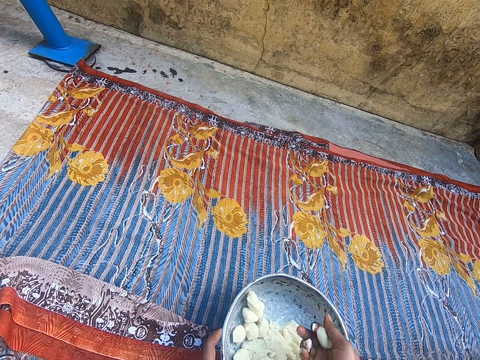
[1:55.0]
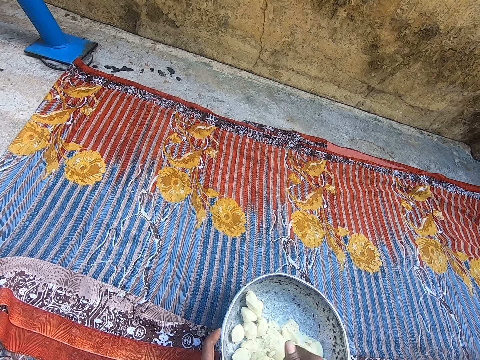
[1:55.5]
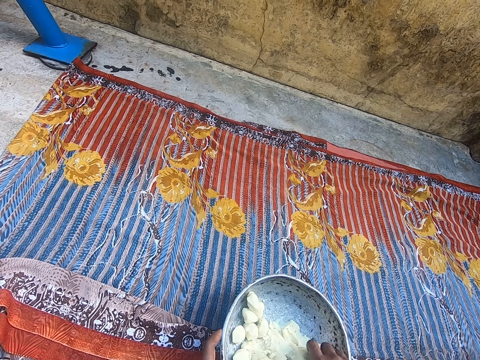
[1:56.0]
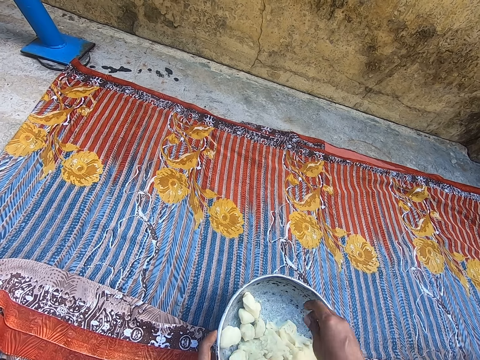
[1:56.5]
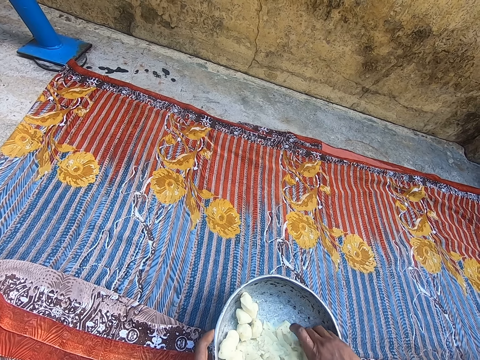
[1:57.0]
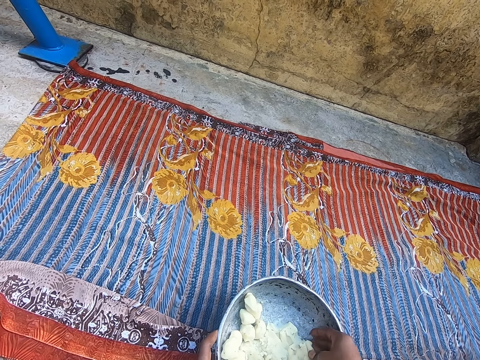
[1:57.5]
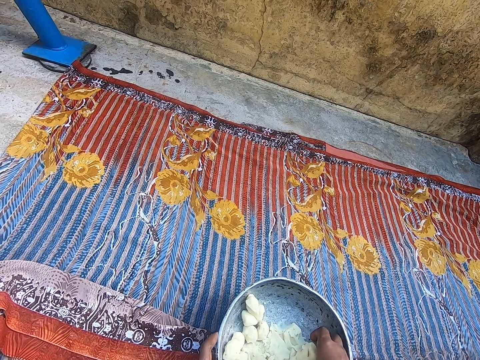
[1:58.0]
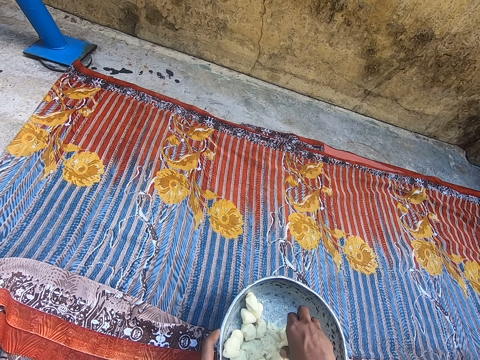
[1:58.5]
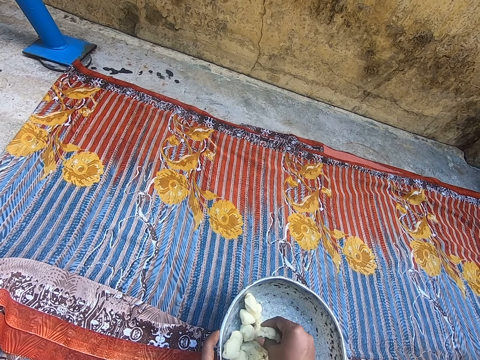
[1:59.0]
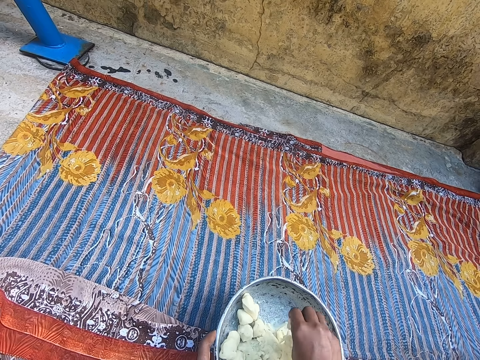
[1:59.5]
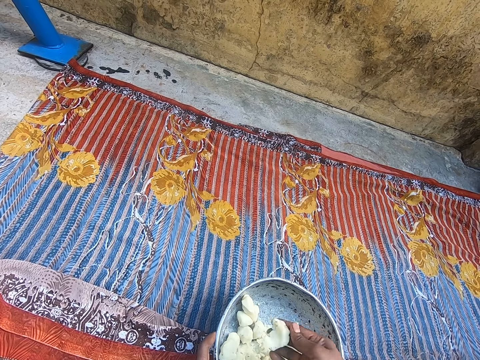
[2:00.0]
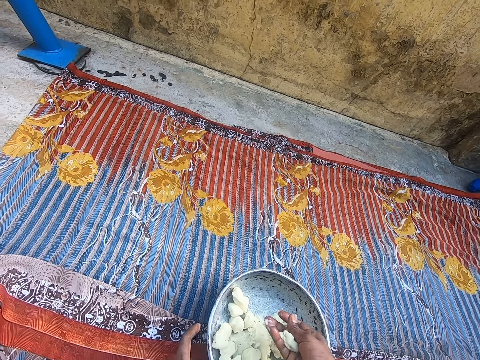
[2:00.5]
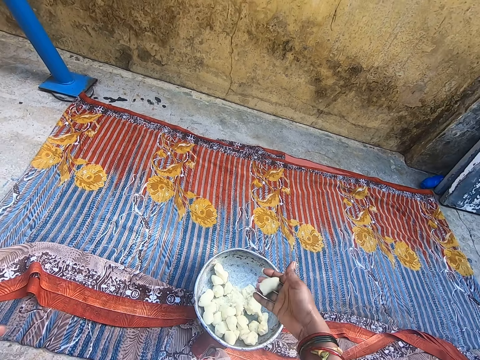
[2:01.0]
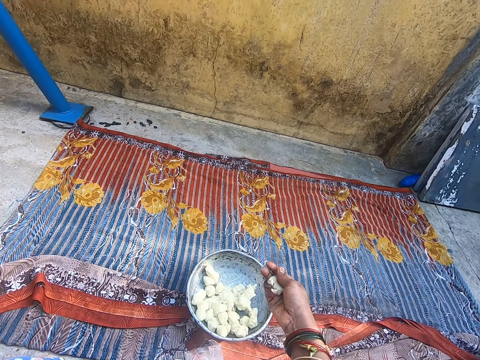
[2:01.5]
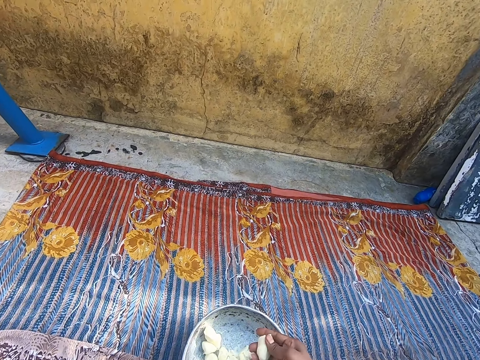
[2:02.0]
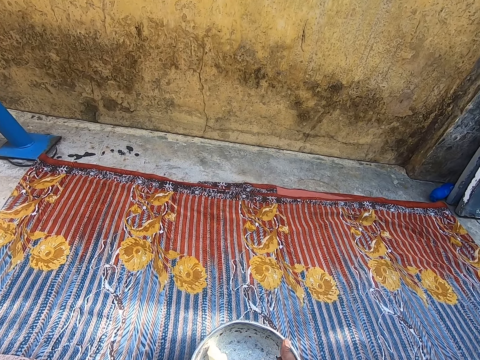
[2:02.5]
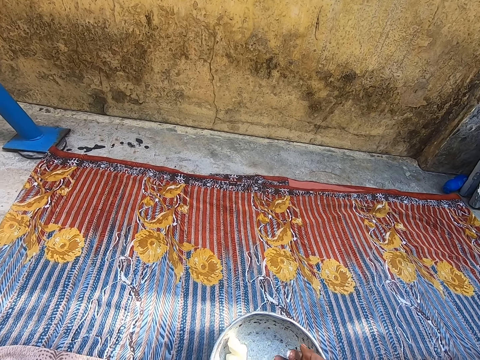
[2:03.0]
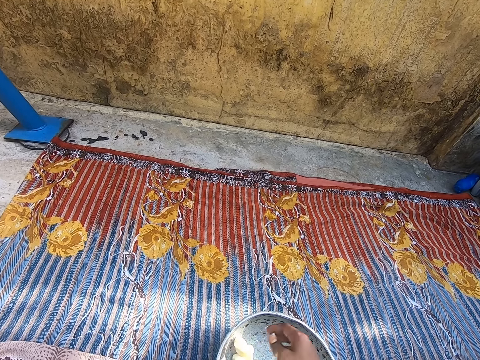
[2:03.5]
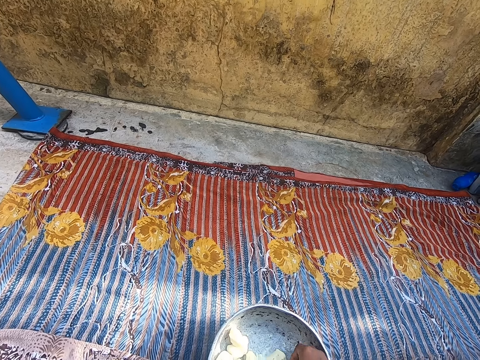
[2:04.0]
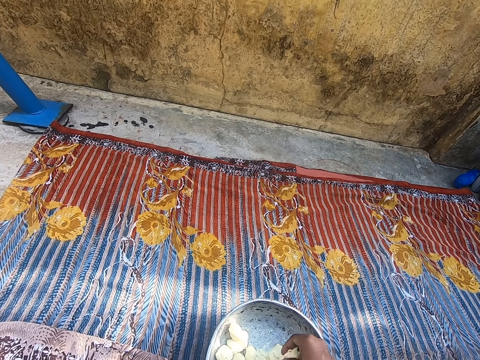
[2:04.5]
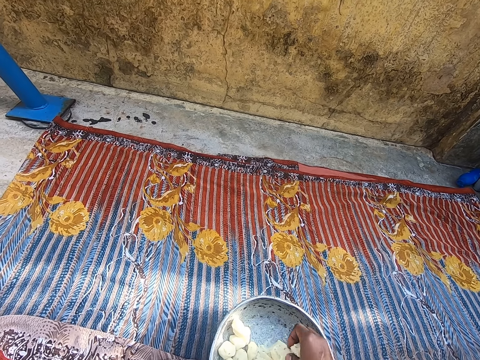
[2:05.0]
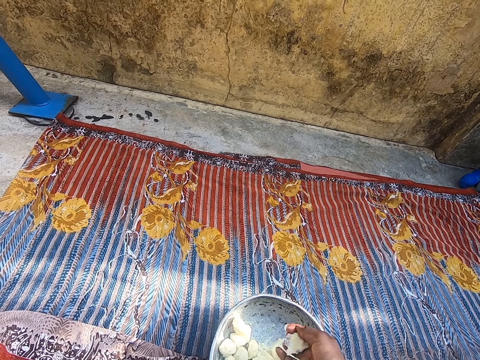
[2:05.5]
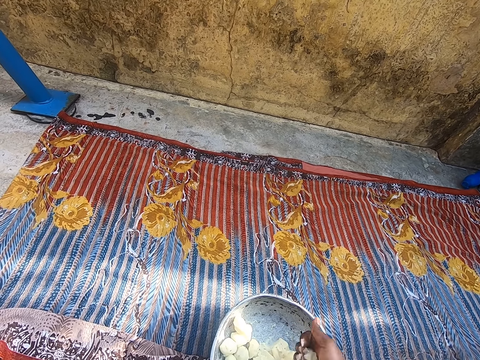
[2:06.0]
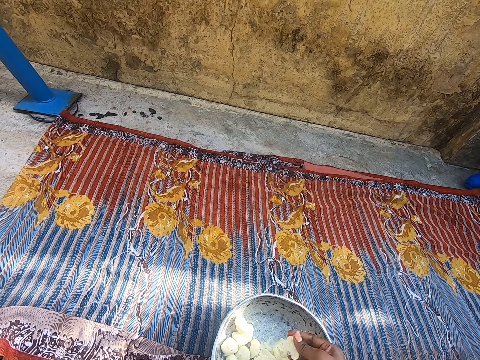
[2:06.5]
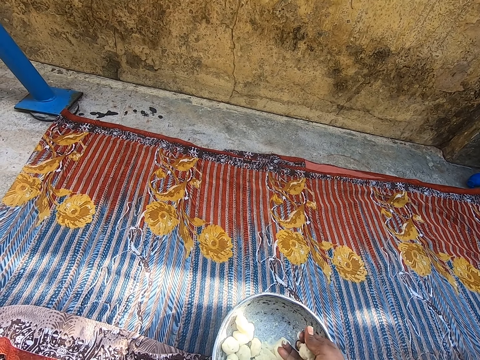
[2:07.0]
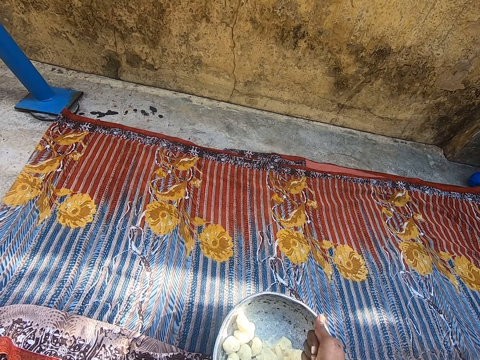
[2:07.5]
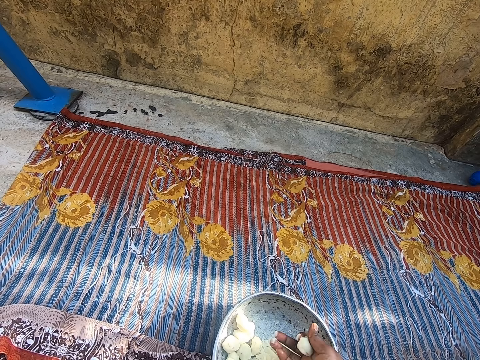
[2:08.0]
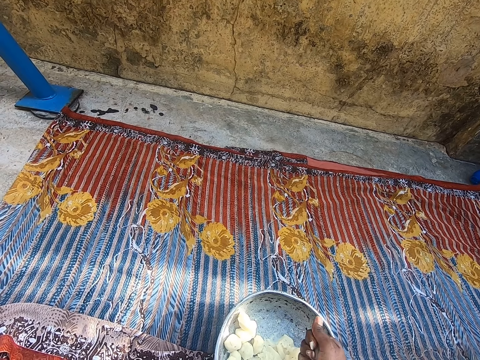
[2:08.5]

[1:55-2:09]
The camera wearer places the dough on the pot. She picks the dough from the pot. She rolls the dough with her hand. She places the dough on the pot. She picks the dough from the pot. She rolls the dough with her hand.

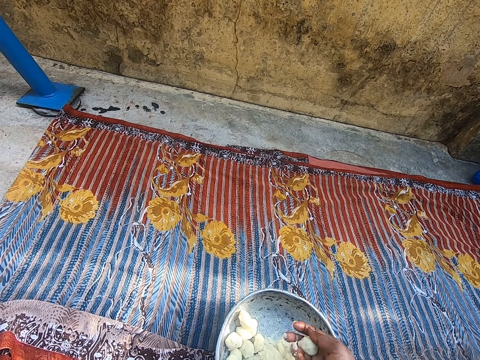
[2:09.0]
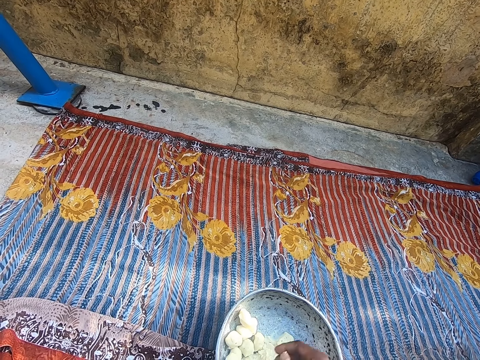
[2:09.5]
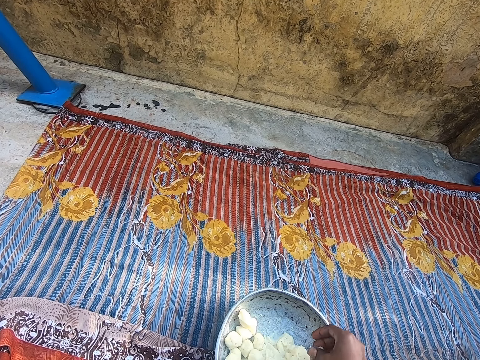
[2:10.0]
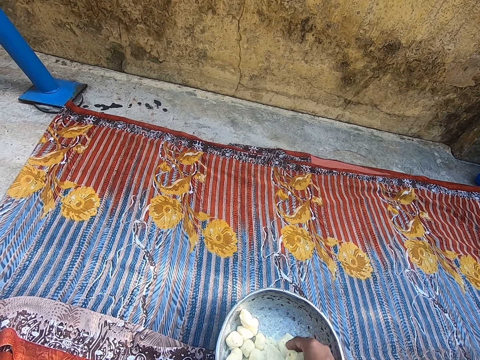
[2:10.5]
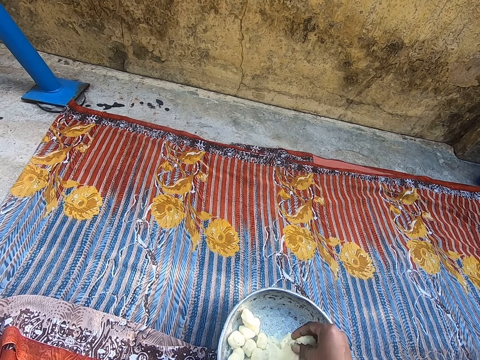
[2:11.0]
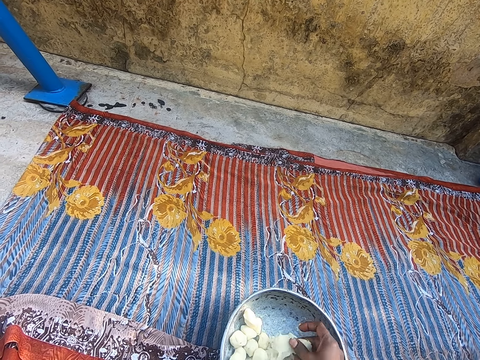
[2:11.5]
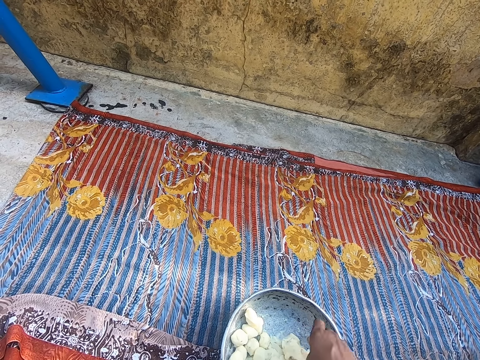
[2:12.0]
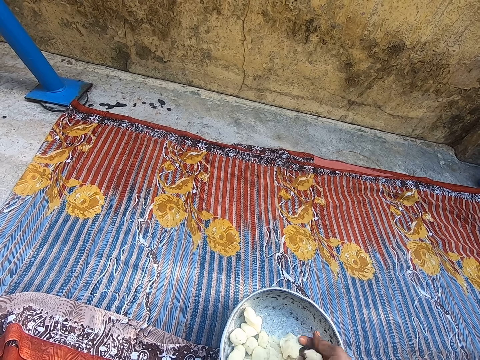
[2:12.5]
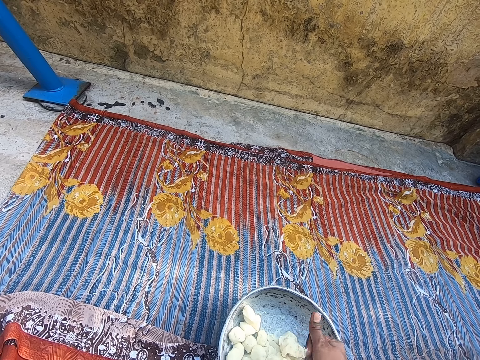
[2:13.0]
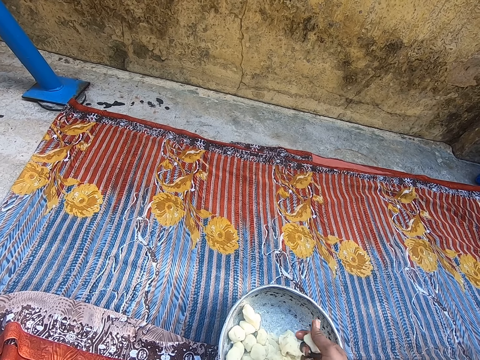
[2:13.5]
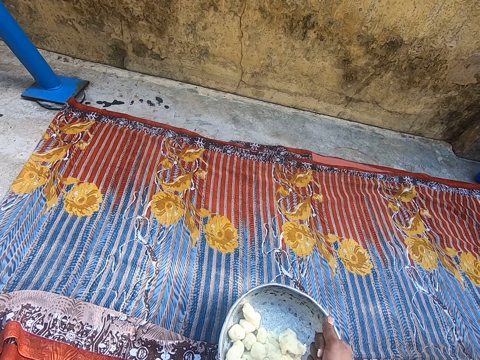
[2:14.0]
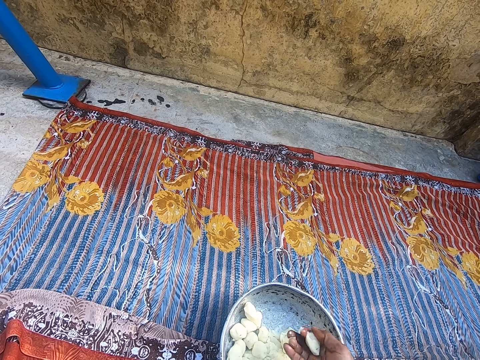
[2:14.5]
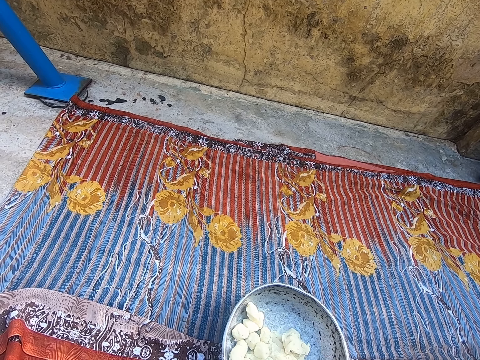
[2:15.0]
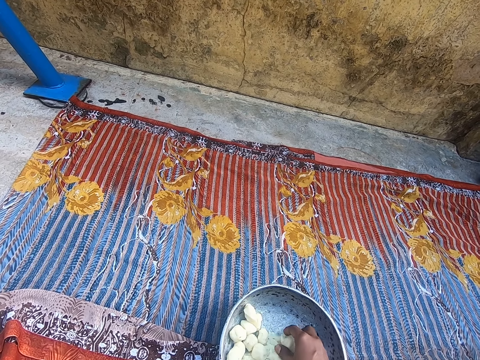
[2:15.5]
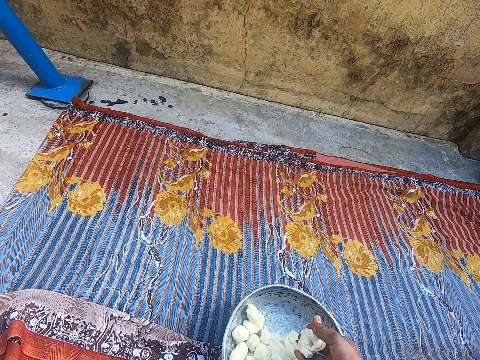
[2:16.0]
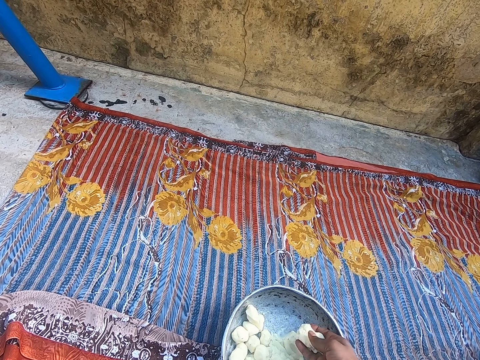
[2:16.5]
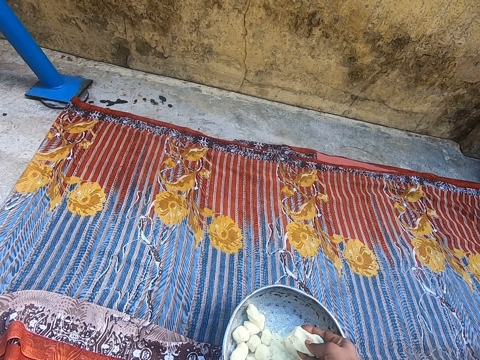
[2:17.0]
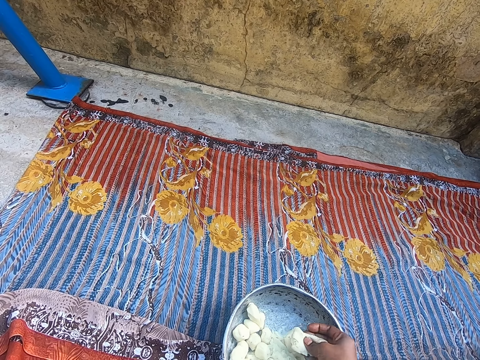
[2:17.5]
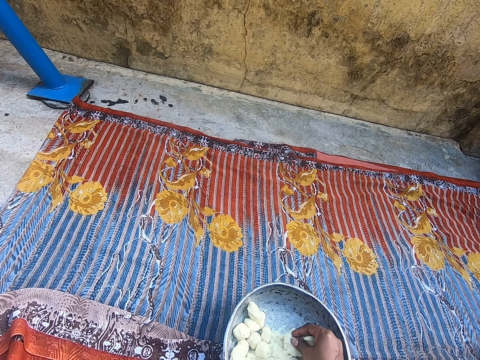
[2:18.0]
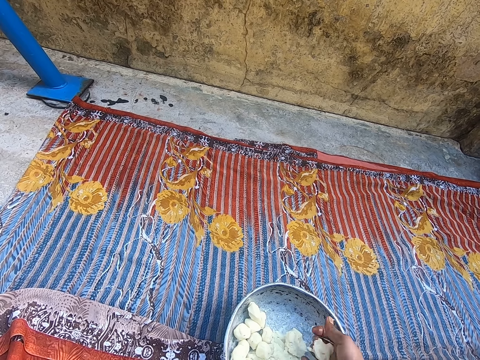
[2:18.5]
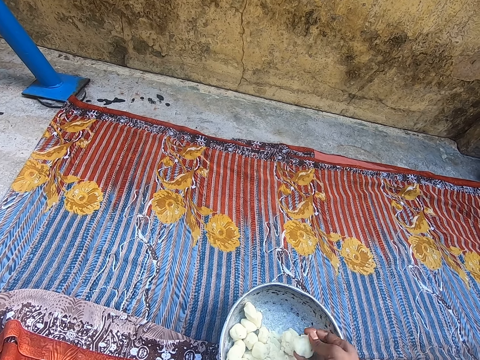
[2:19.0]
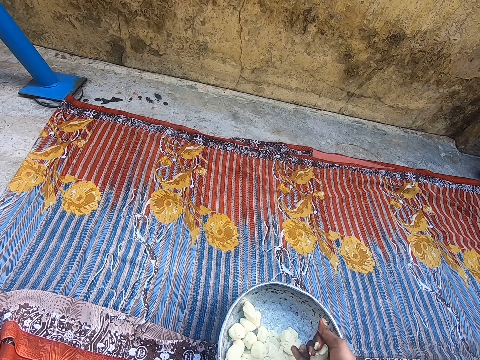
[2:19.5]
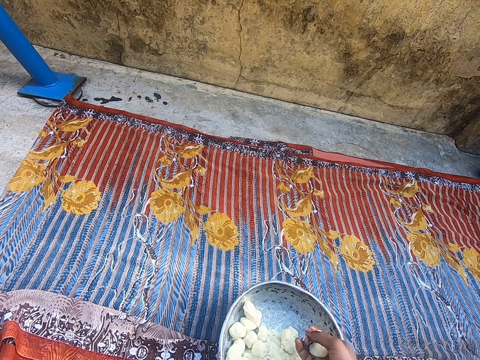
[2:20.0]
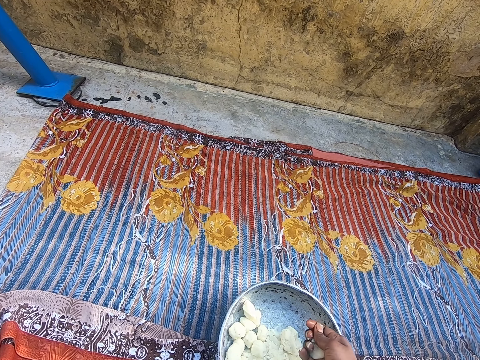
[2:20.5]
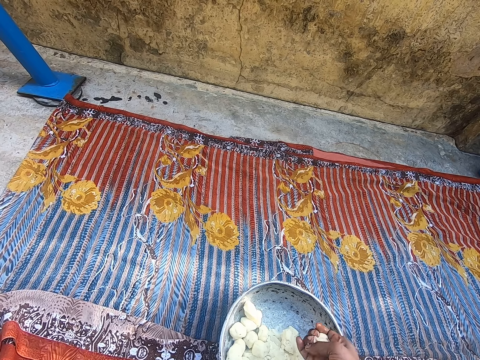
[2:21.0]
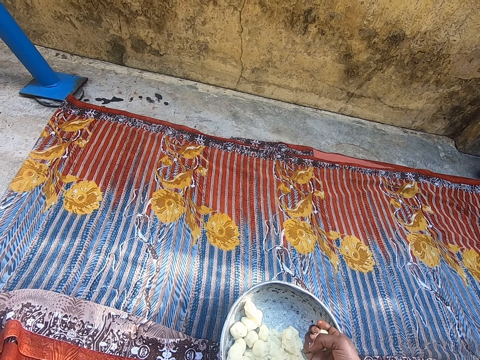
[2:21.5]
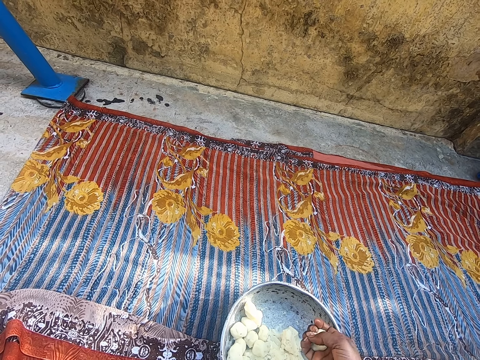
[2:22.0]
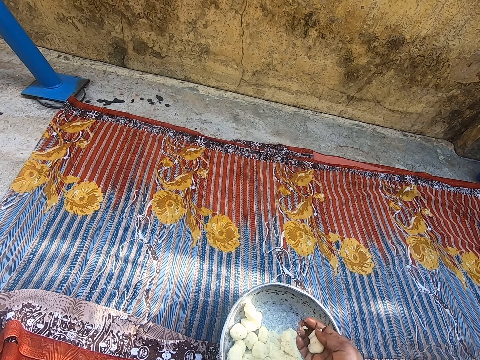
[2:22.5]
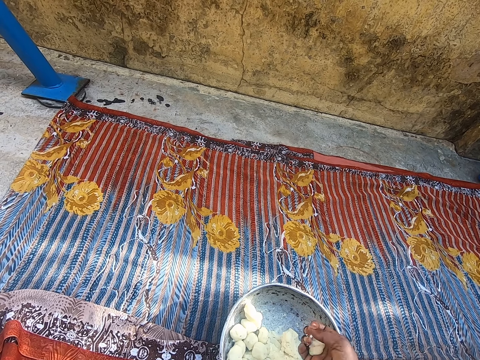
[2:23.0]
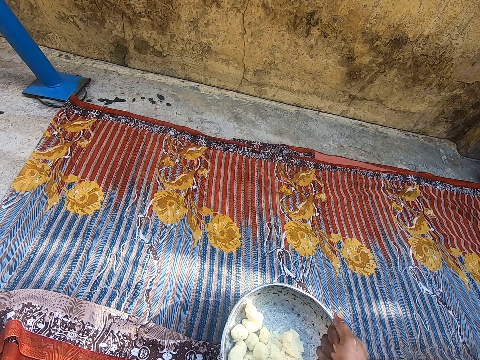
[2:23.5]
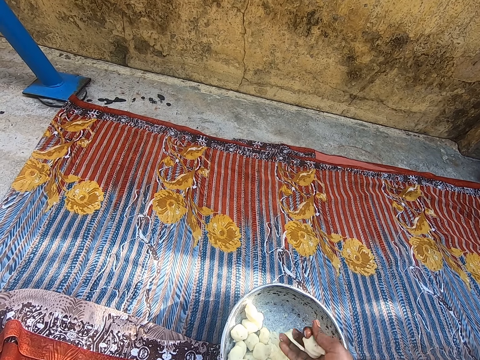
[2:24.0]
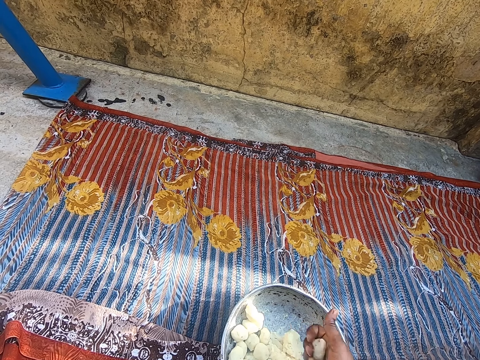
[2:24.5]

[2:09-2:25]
The camera wearer rolls the dough with her hand. She picks the dough from the pot. She rolls the dough with her hand. She picks the dough from the pot. She rolls the dough with her hand.
